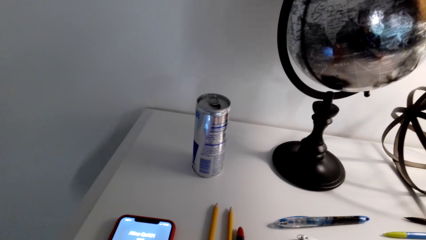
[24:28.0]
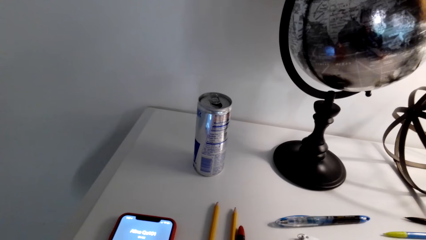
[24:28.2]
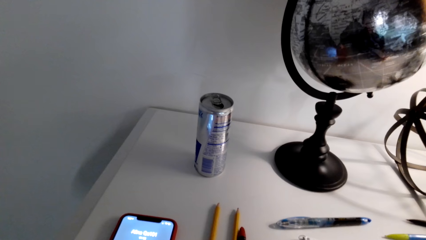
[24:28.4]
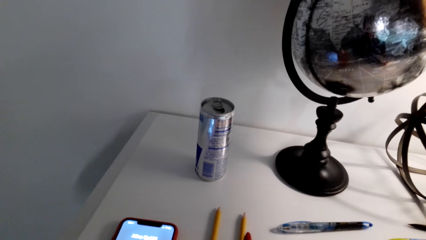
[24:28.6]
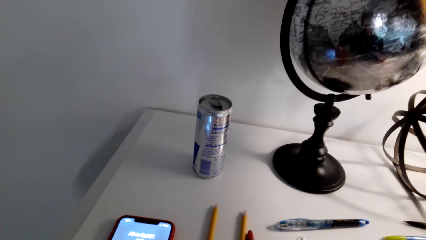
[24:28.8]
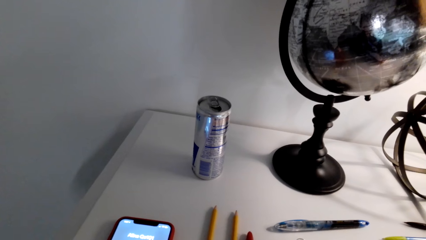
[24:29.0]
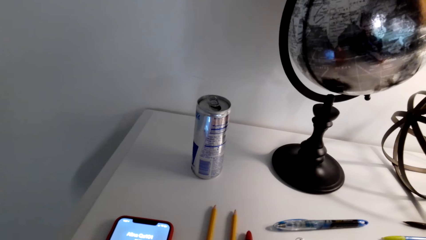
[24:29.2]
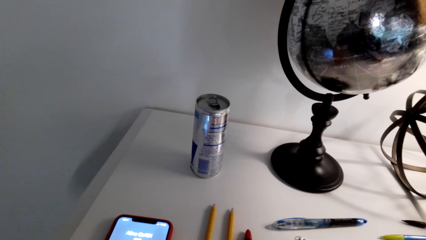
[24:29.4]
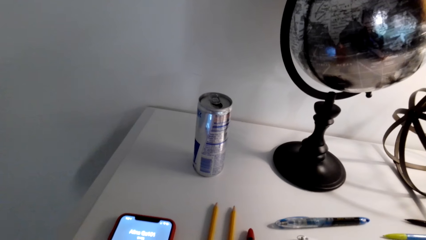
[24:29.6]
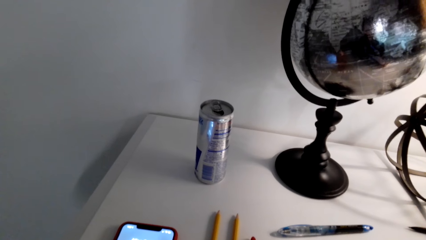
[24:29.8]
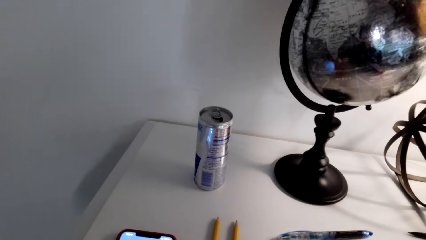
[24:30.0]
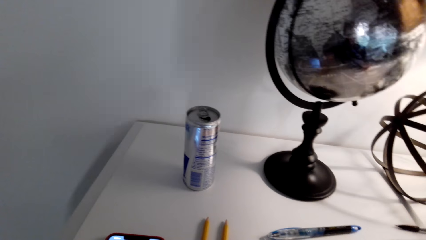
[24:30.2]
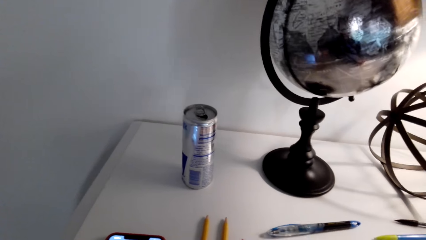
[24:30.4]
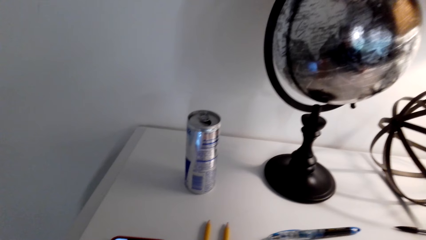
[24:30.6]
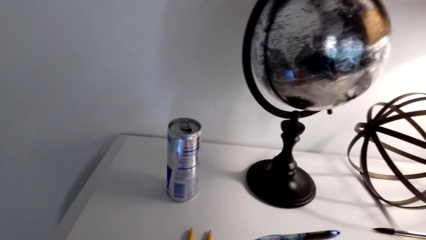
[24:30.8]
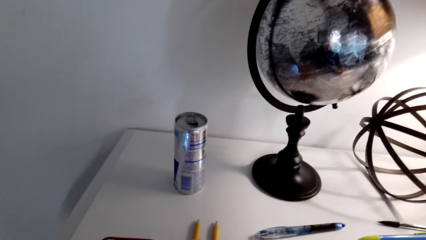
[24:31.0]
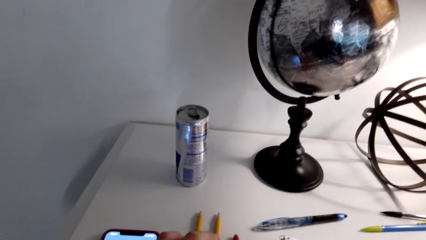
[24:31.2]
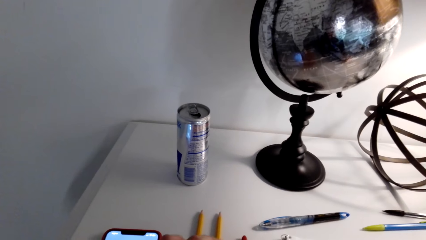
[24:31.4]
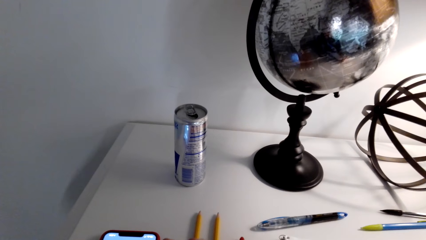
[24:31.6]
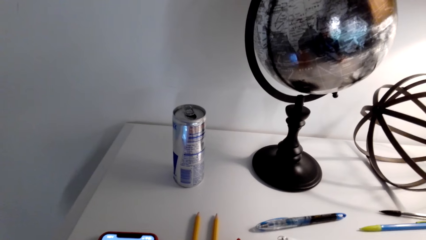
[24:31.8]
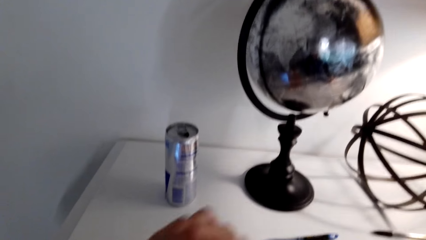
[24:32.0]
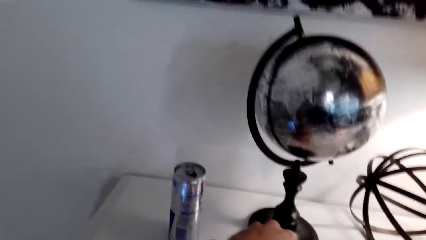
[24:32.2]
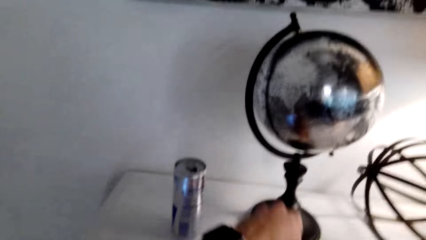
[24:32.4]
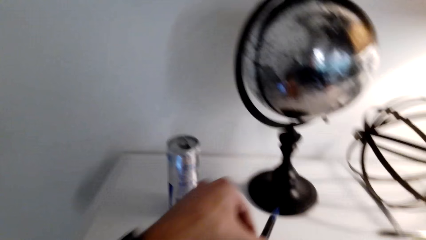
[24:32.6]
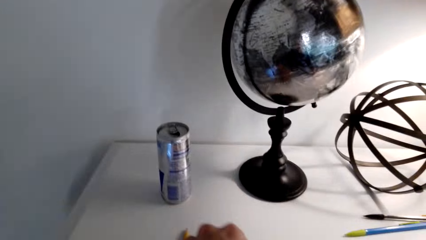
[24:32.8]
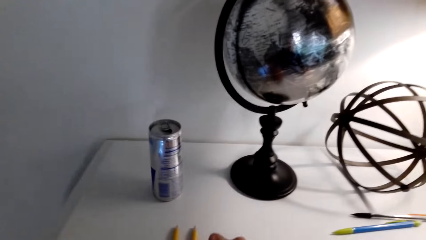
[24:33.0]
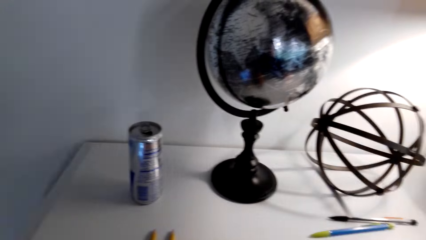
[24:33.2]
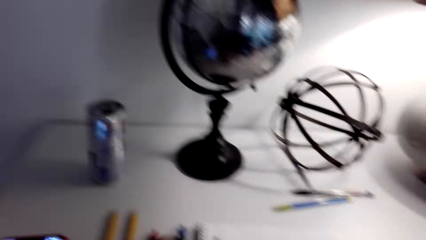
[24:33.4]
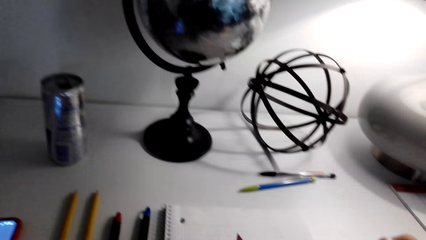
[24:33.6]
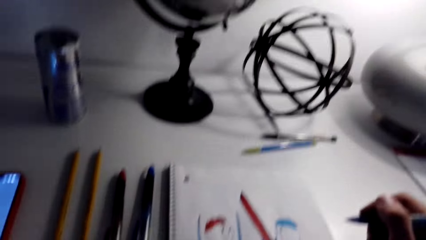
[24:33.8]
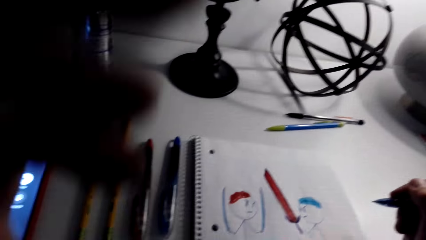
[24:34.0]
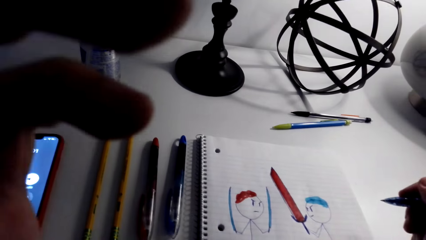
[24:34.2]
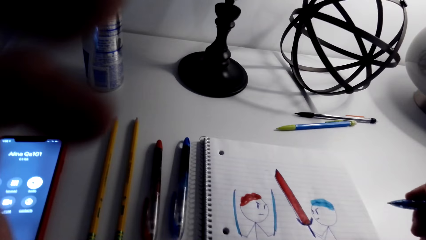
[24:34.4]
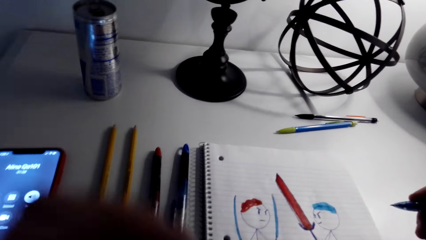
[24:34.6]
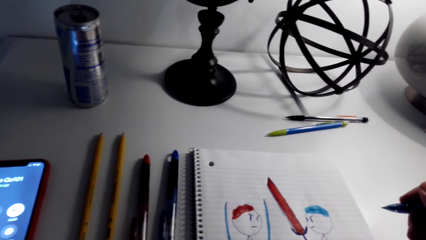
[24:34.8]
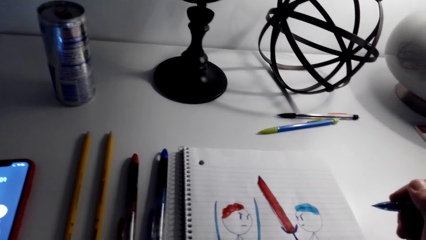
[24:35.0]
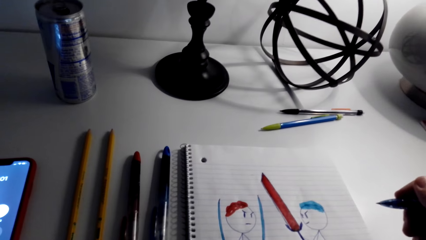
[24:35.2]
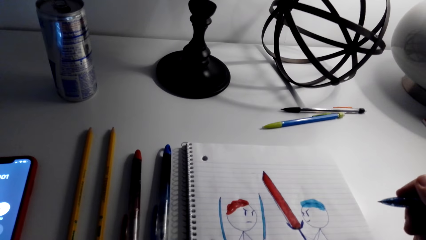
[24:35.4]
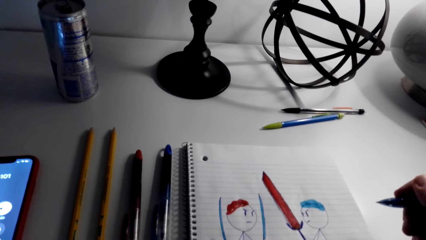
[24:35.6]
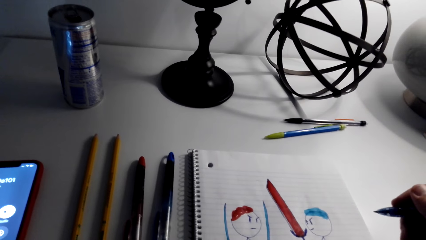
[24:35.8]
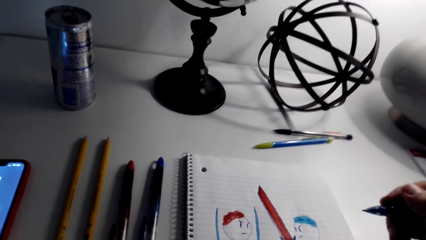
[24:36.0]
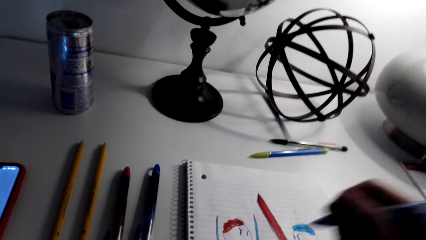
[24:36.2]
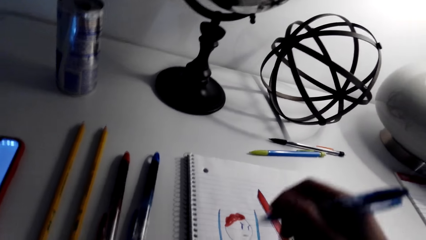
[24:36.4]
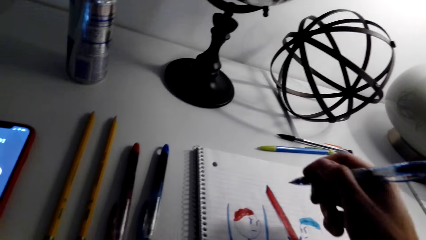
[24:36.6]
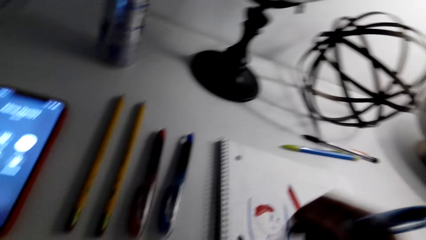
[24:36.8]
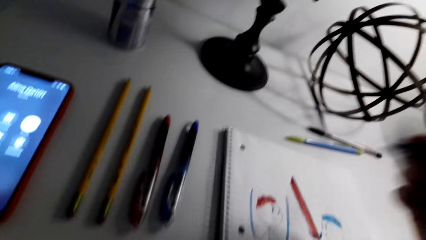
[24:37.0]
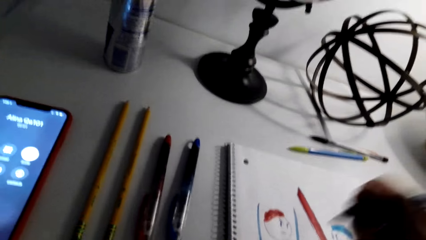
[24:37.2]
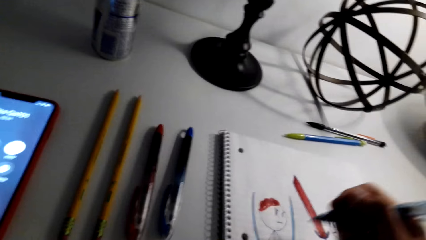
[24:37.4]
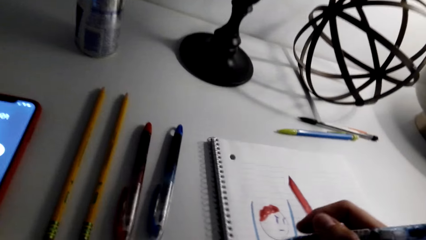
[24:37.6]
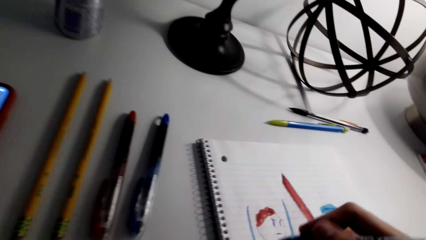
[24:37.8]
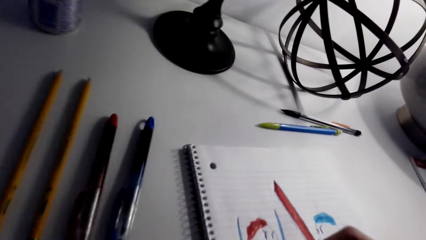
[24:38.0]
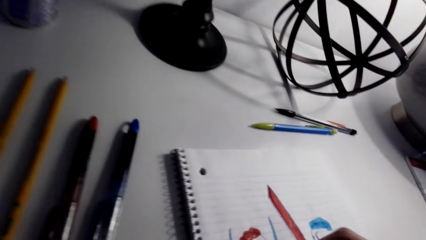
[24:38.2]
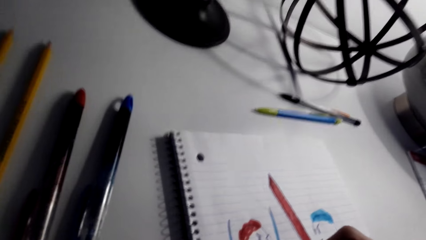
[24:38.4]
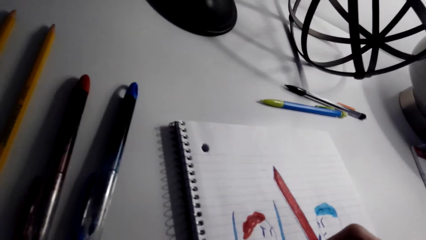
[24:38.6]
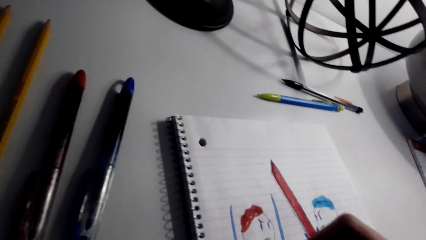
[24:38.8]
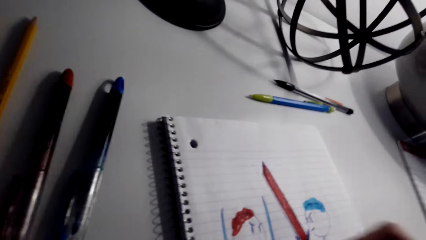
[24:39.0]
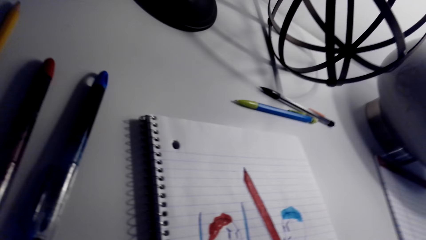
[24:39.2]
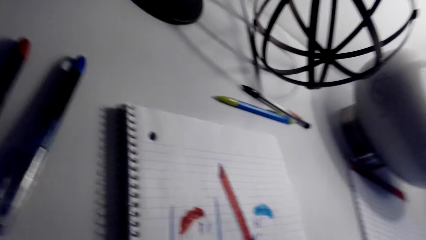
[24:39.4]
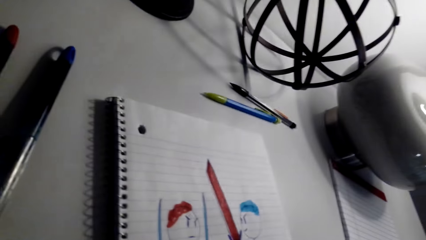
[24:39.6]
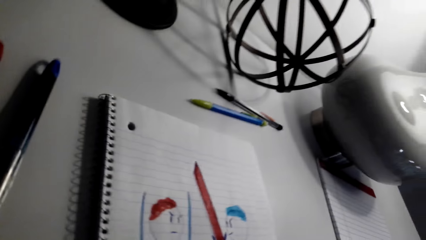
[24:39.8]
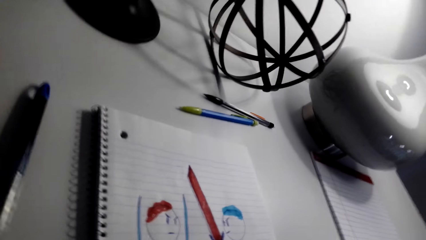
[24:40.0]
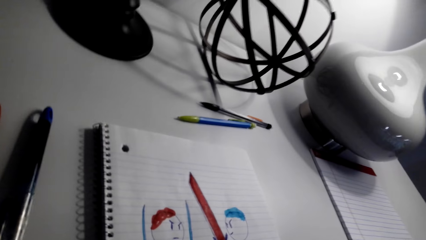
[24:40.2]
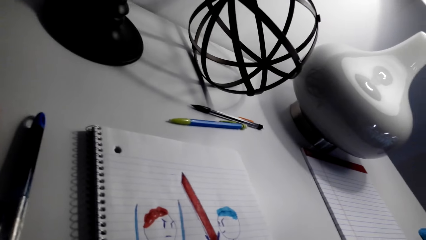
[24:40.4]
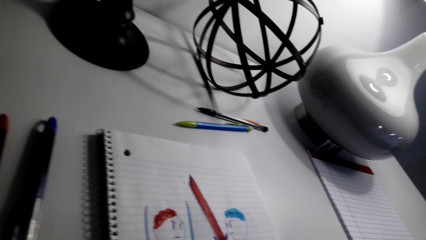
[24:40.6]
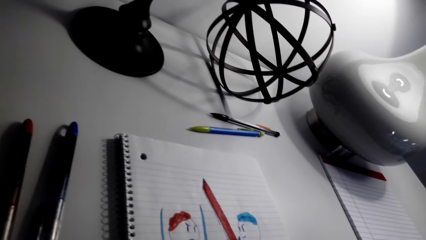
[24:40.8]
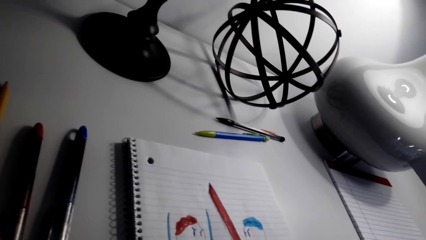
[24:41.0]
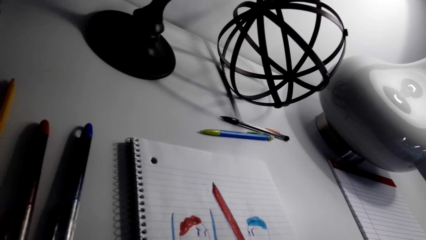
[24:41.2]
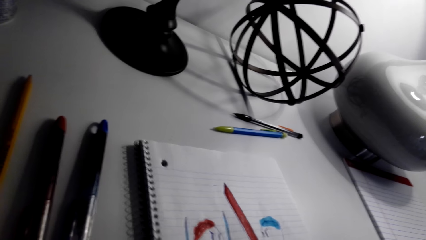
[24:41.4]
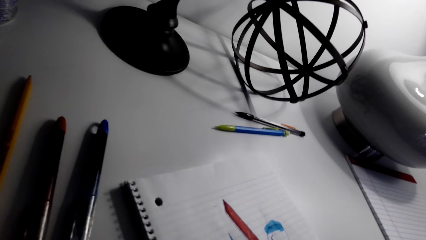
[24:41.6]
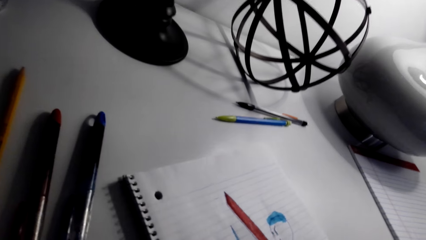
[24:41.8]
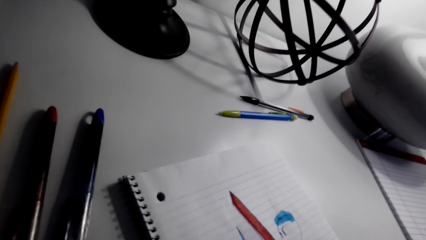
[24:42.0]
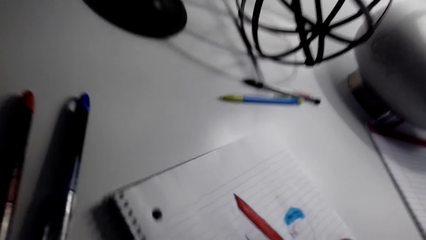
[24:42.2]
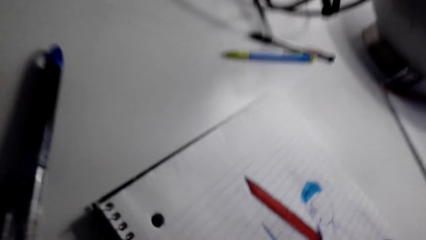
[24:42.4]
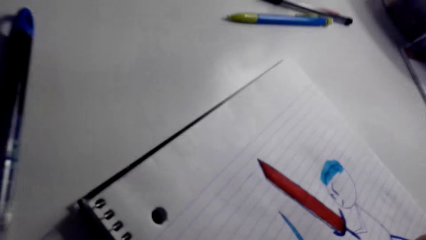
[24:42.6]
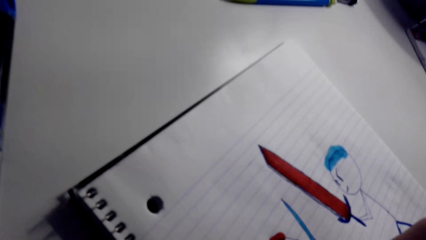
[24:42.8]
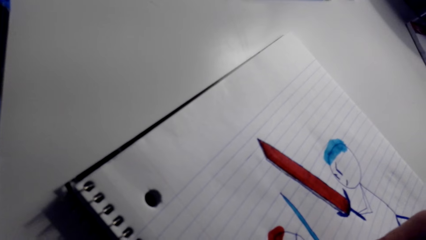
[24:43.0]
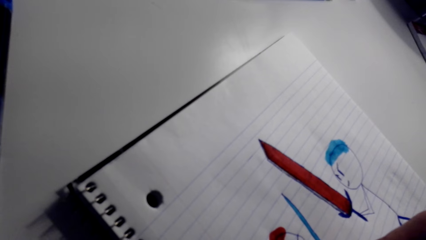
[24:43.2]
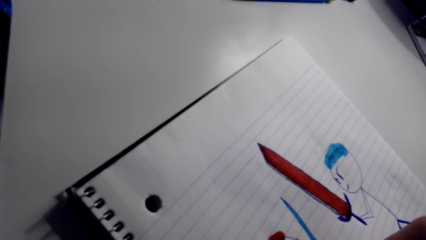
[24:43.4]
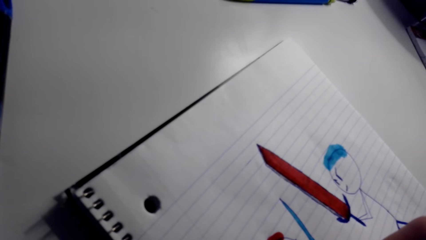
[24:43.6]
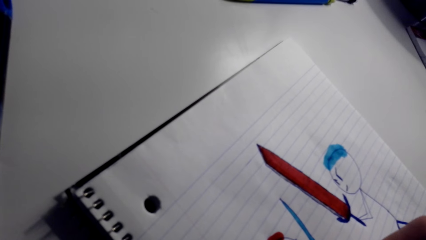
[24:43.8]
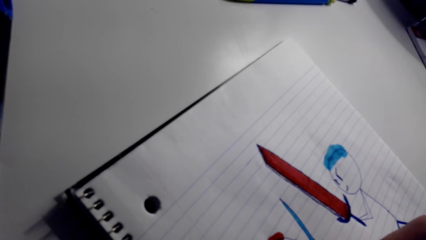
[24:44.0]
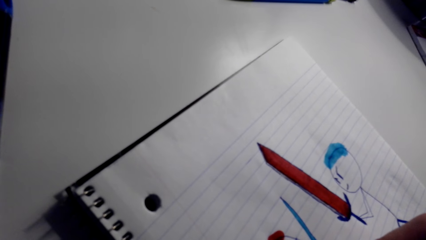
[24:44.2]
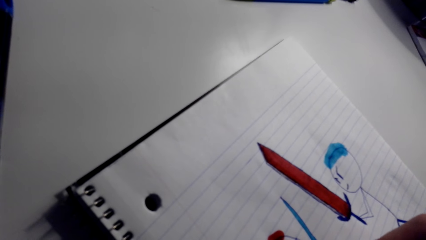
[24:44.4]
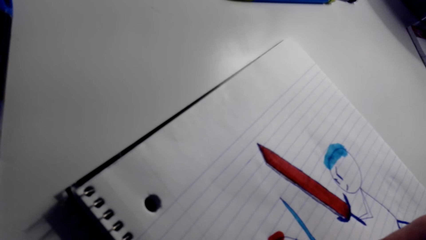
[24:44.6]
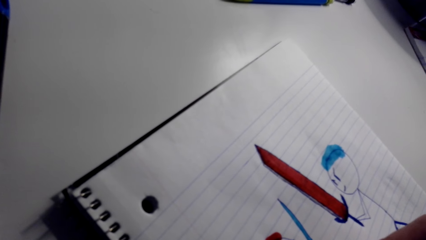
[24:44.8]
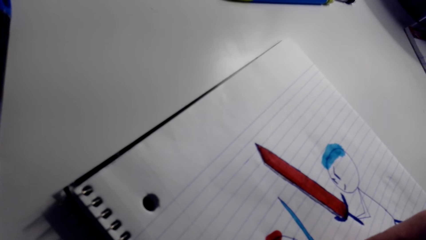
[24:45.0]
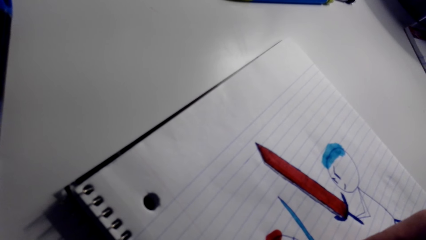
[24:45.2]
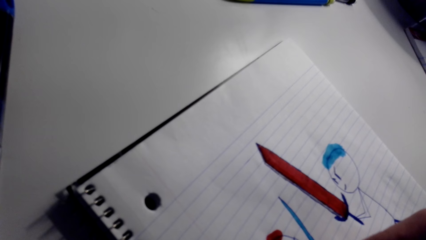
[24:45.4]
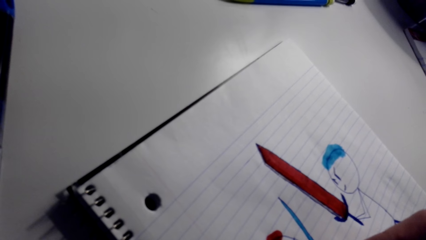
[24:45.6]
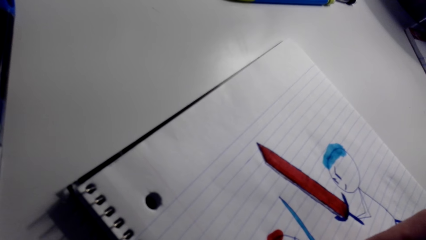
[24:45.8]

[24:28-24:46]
The camera wearer pushes the pens on the table. They pick up a pen with the left hand. They put the book in order. They draw on the book. They draw on the book again.
